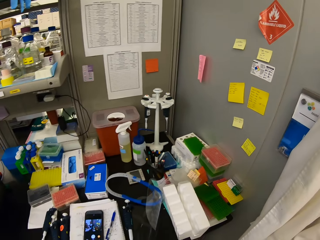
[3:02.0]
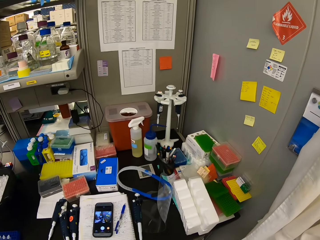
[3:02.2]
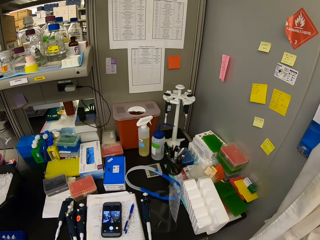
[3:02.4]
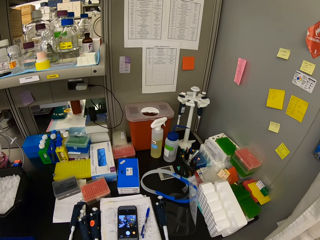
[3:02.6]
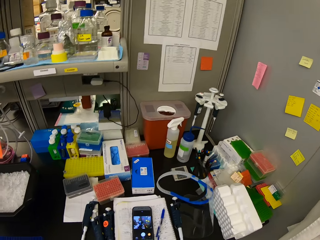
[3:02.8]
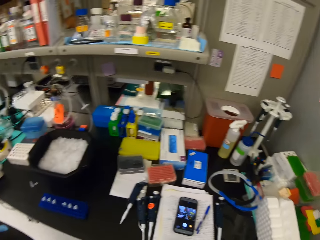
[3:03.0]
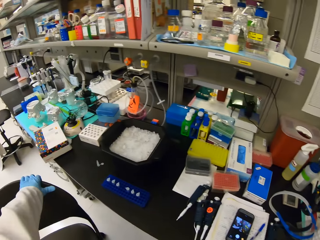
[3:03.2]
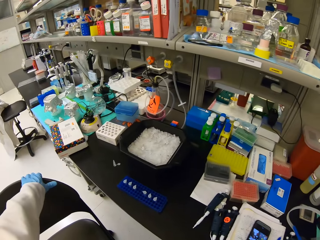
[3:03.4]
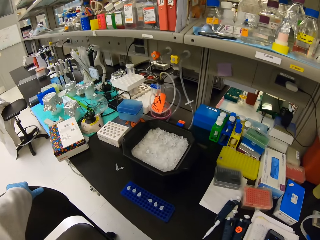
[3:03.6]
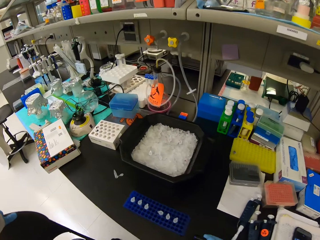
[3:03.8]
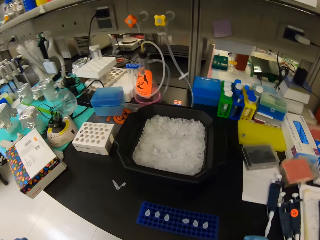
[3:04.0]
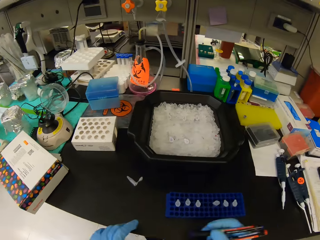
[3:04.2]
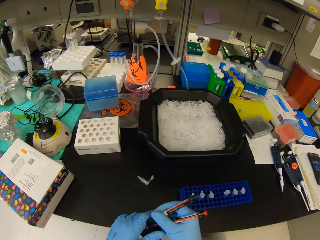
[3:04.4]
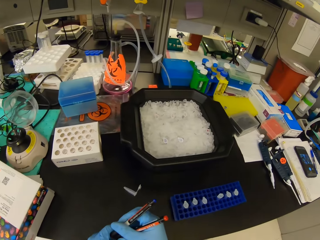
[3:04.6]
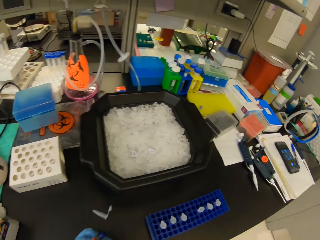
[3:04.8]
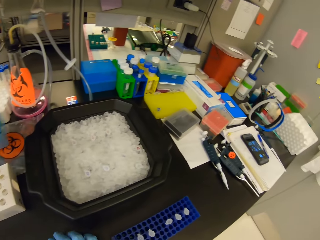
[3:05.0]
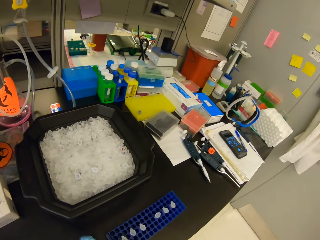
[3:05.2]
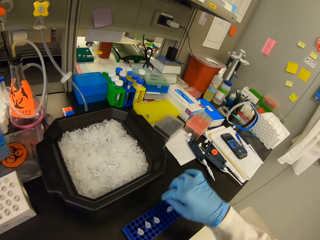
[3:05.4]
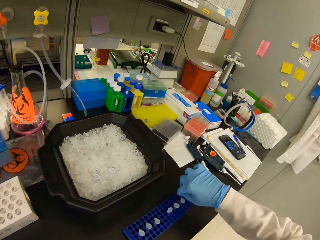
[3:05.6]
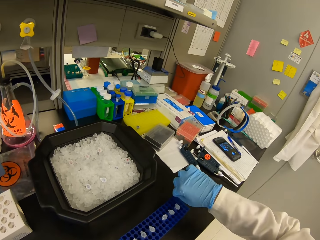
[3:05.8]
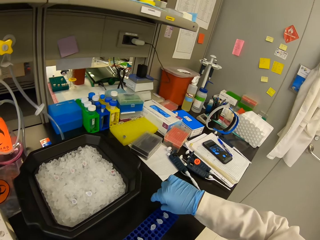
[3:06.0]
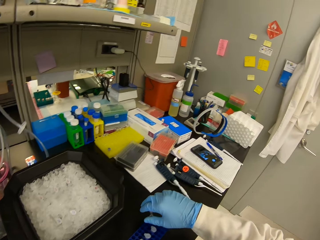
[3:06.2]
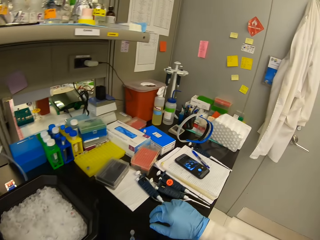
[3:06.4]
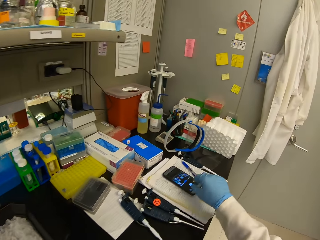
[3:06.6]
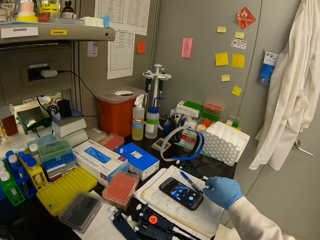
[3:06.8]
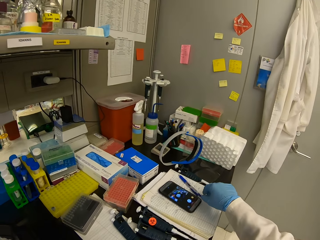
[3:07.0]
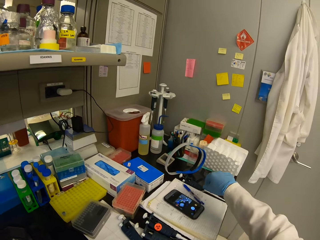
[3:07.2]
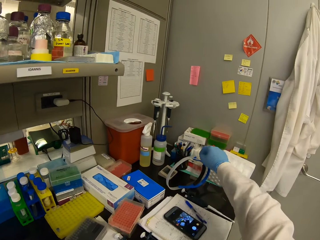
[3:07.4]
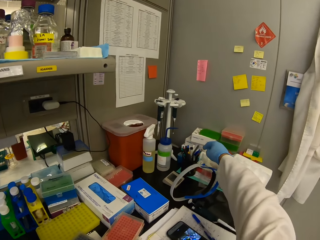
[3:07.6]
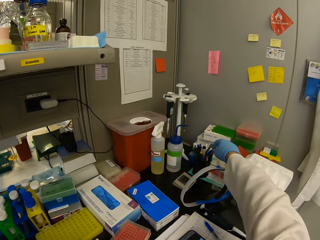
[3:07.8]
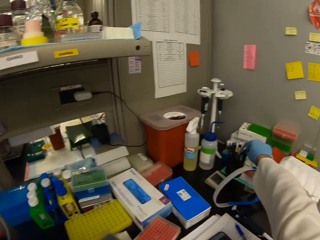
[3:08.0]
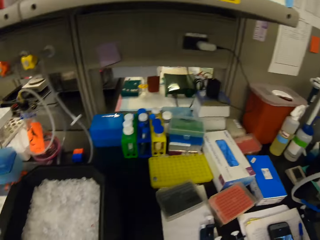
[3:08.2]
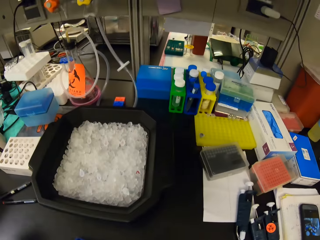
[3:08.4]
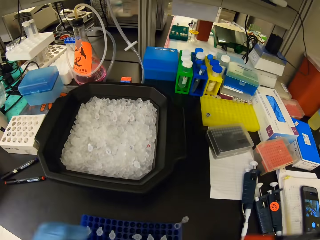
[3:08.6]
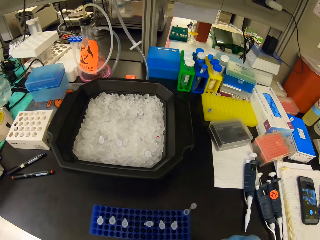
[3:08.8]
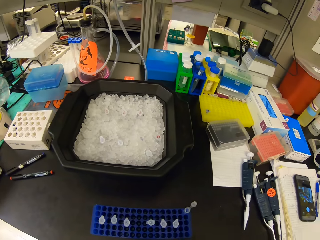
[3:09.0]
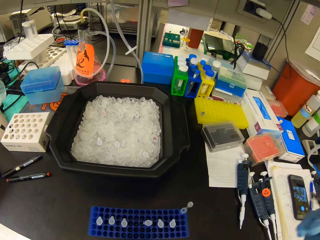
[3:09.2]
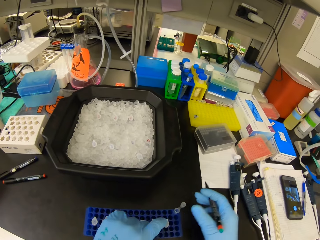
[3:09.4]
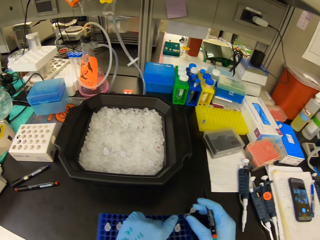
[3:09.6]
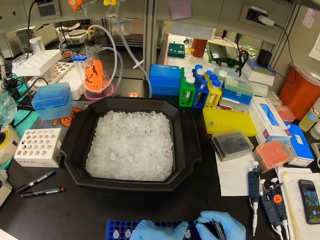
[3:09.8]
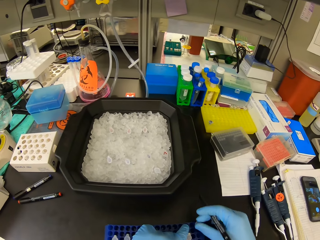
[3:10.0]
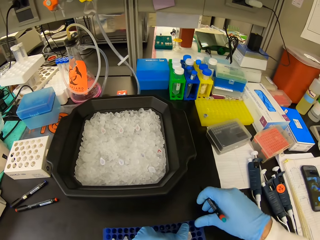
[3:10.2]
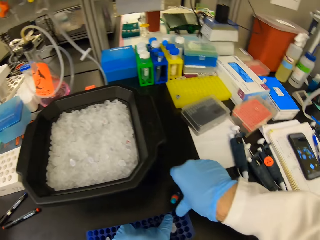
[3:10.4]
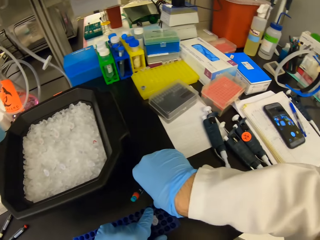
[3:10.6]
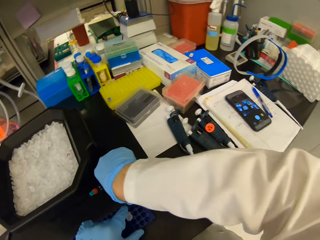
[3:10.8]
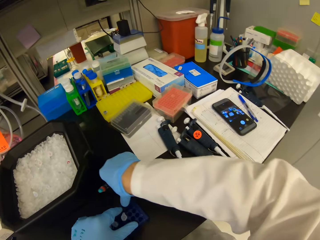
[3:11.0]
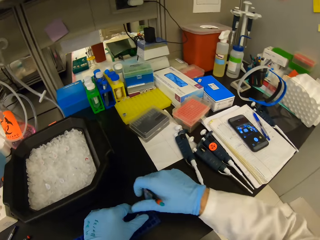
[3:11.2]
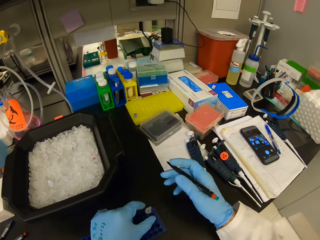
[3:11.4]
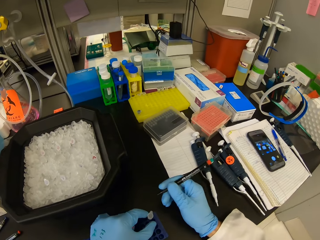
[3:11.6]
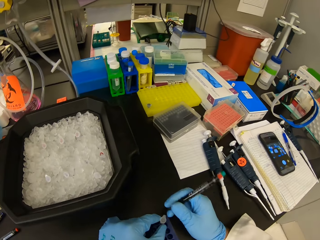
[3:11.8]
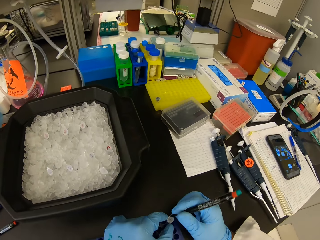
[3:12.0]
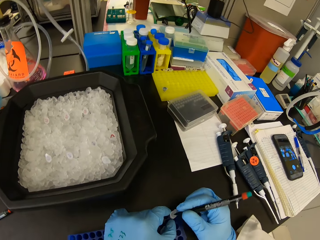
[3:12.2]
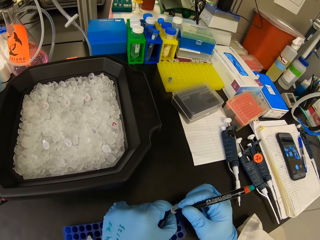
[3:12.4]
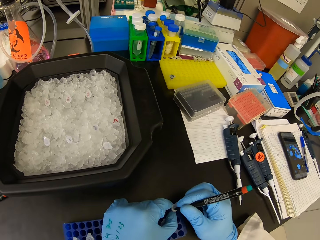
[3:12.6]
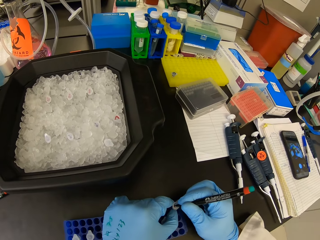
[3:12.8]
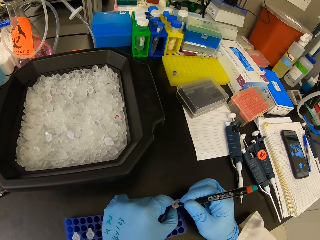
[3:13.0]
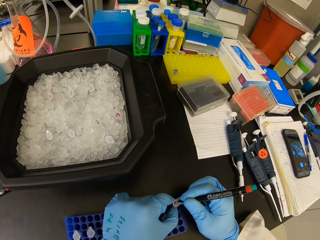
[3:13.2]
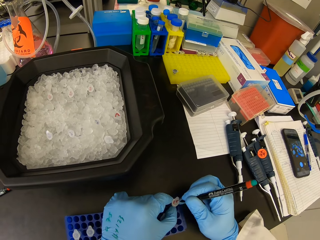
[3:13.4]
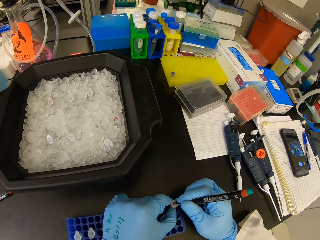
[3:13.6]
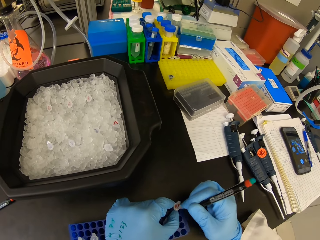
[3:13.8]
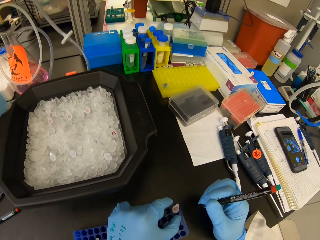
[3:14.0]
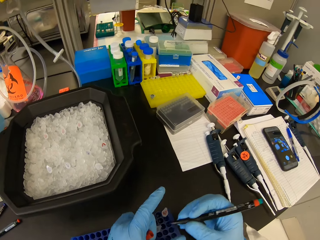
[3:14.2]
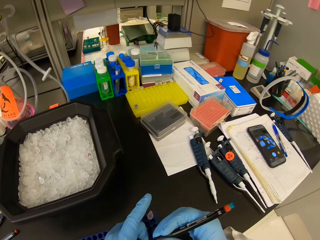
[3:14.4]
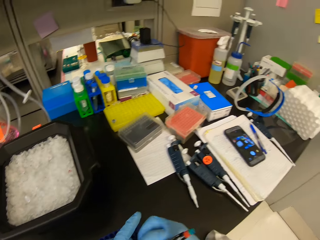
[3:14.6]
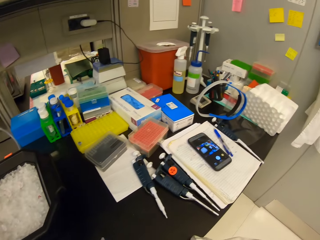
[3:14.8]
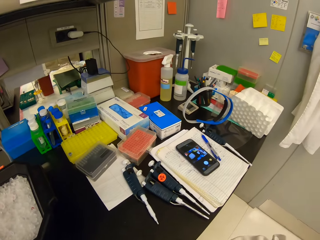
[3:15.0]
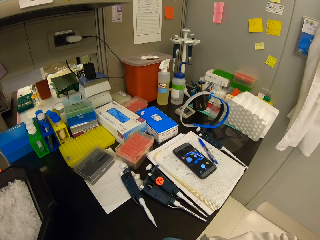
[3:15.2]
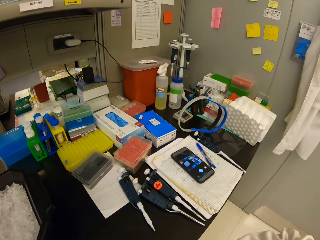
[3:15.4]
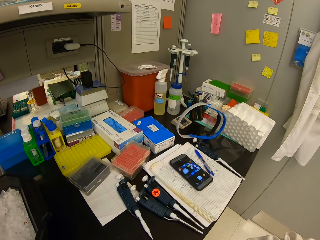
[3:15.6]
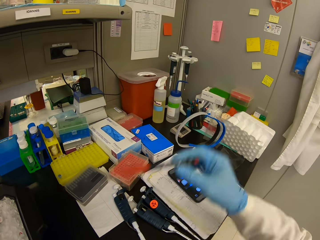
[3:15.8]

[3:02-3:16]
The camera wearer turns around and picks up a pen. They write on top of the Eppendorf microcentrifuge tube.

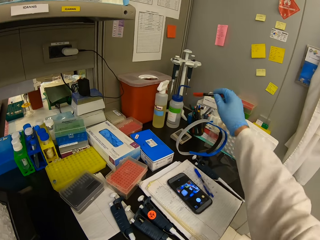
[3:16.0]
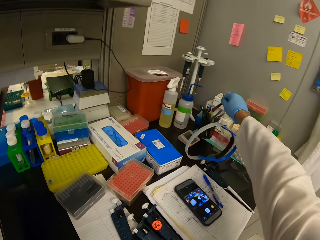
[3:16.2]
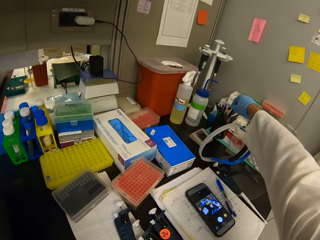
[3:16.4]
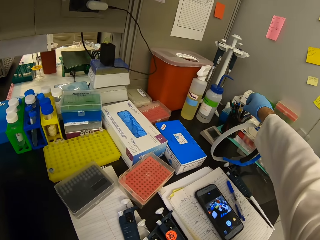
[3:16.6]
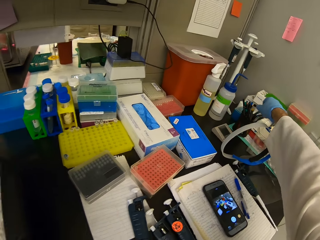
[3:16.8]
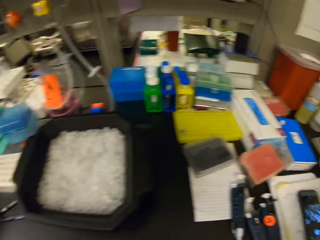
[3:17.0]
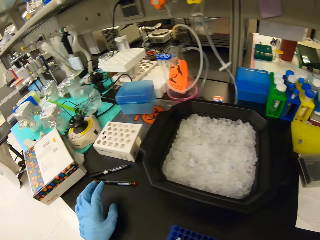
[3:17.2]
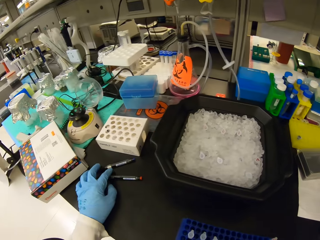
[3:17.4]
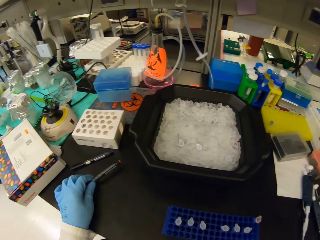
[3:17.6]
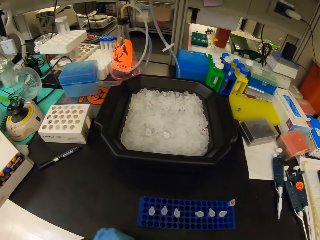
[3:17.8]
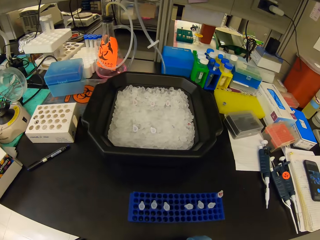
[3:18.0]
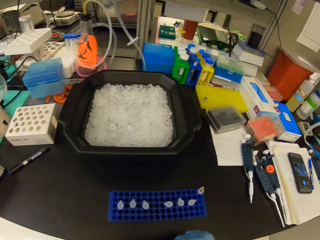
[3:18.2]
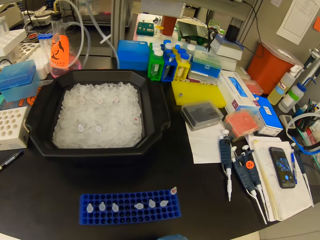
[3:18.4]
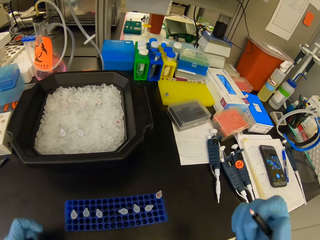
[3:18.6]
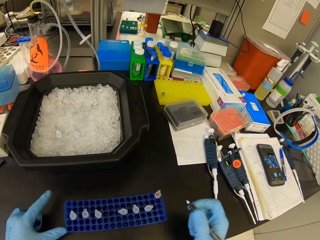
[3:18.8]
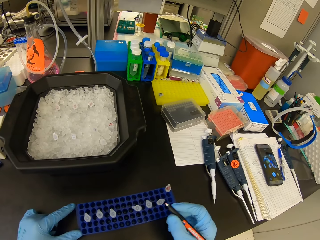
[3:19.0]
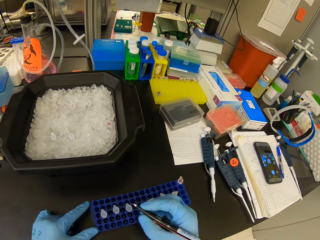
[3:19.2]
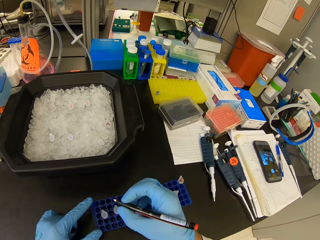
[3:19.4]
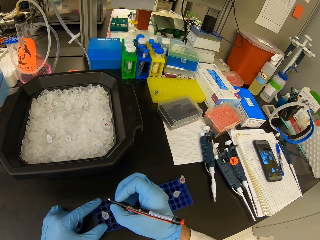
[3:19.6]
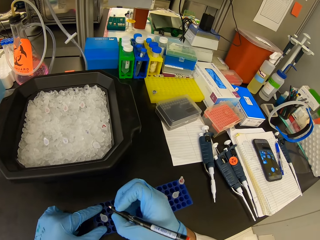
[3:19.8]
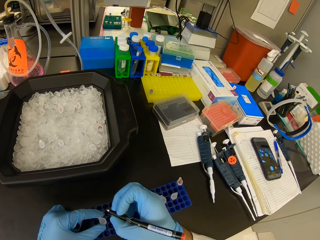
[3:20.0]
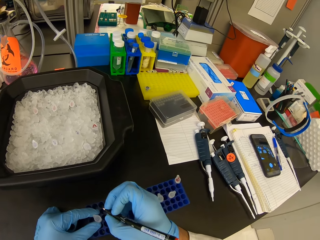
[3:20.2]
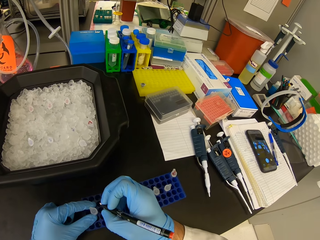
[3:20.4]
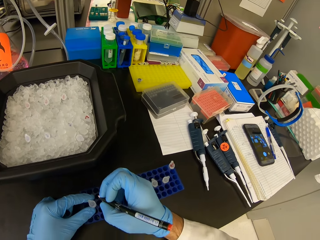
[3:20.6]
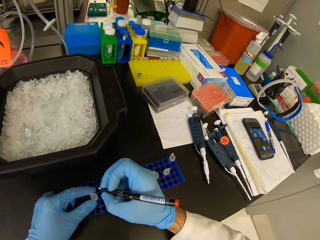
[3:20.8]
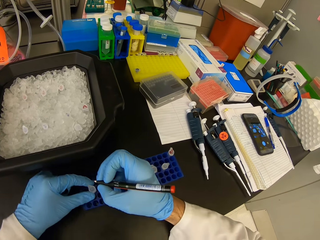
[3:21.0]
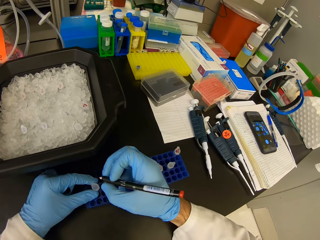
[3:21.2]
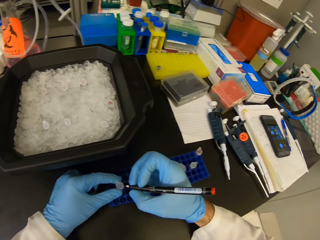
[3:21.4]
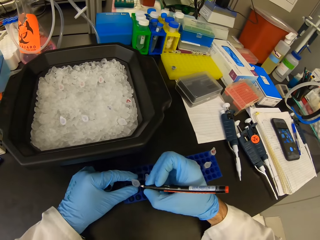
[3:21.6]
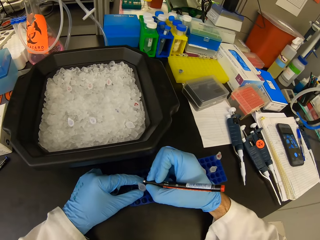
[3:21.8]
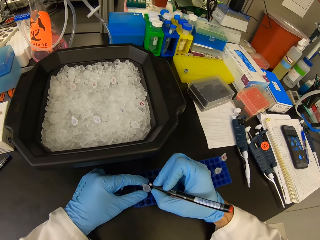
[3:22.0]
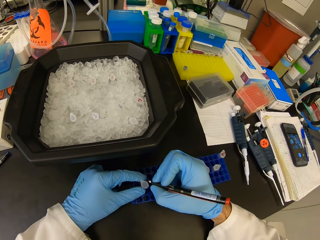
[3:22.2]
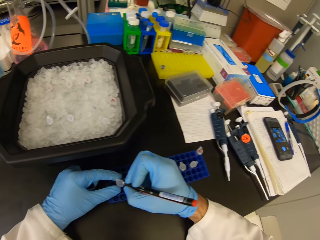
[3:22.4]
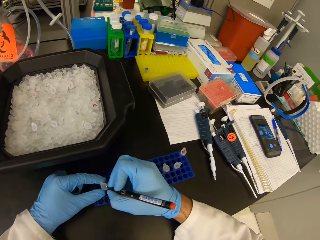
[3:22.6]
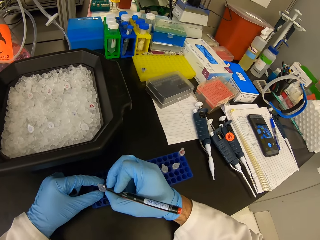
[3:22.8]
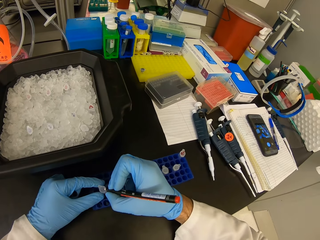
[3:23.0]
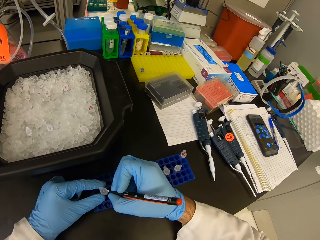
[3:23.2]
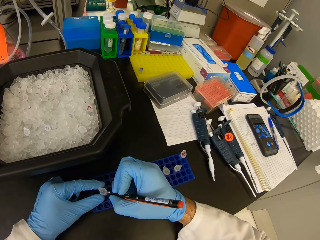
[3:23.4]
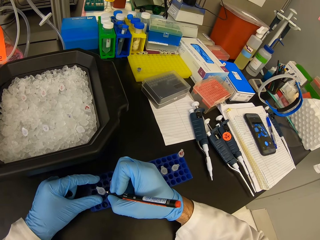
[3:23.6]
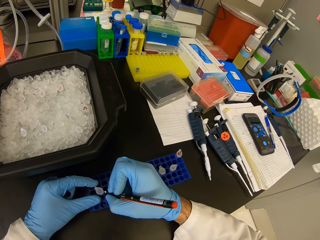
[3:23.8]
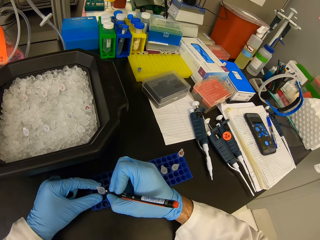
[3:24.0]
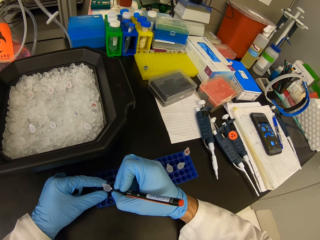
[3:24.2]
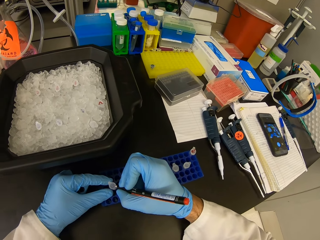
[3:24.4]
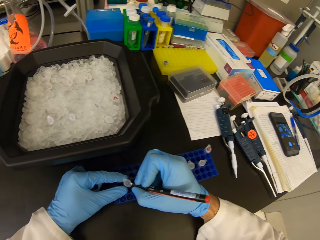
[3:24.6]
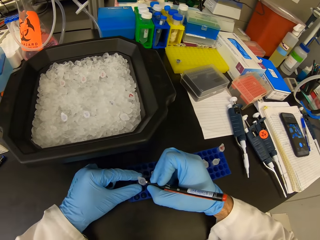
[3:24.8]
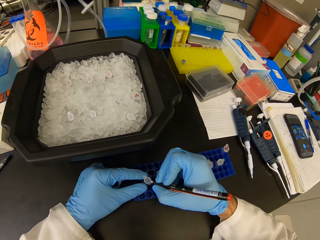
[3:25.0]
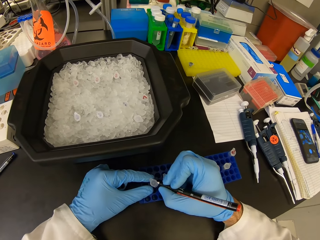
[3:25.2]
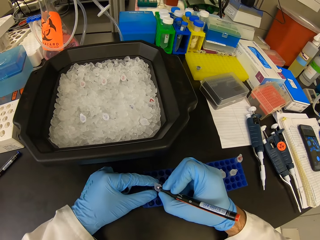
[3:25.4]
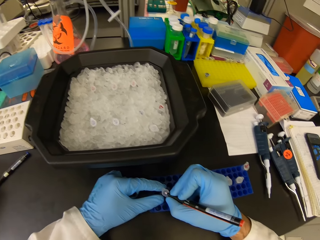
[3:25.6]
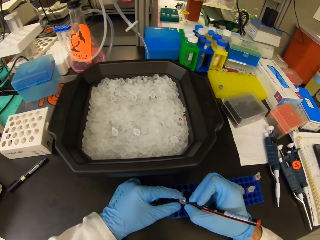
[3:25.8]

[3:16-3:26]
The camera wearer puts back the mark pen in the container. They pick up another mark pen on the table. They write on the Eppendorf microcentrifuge tube.
